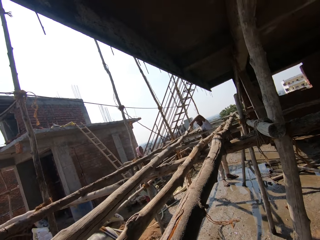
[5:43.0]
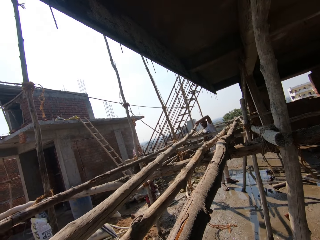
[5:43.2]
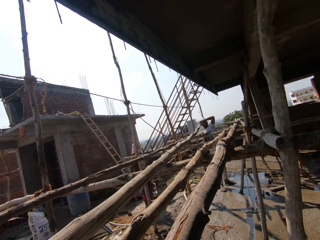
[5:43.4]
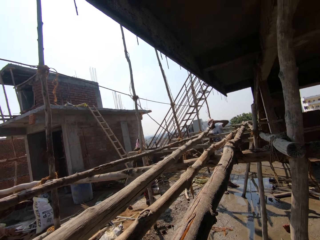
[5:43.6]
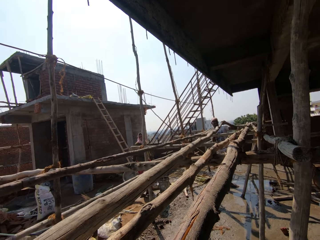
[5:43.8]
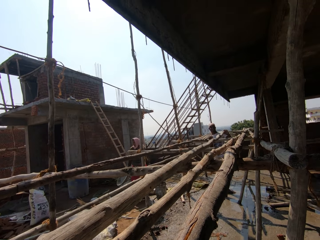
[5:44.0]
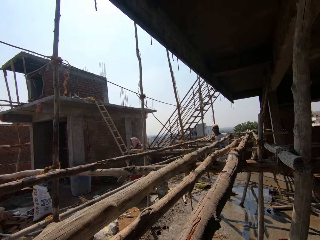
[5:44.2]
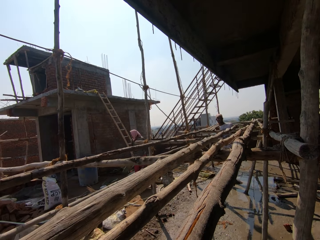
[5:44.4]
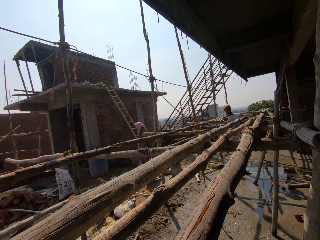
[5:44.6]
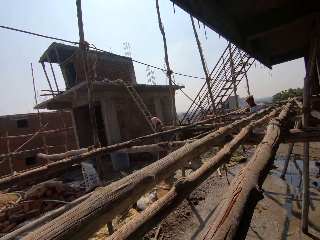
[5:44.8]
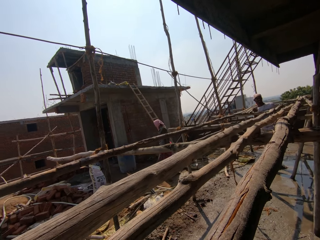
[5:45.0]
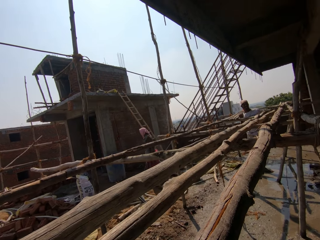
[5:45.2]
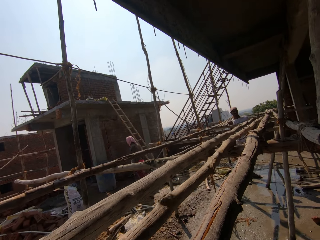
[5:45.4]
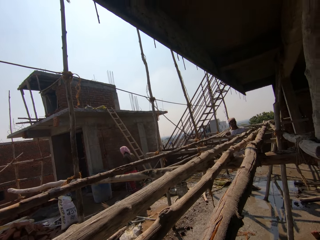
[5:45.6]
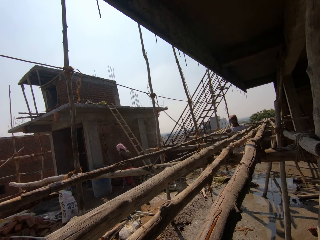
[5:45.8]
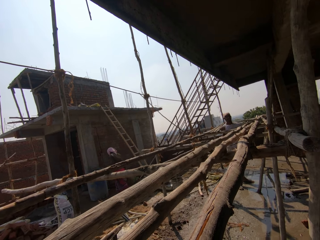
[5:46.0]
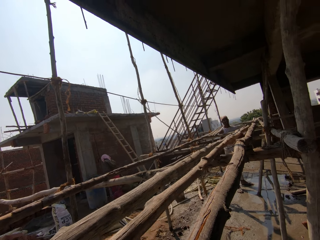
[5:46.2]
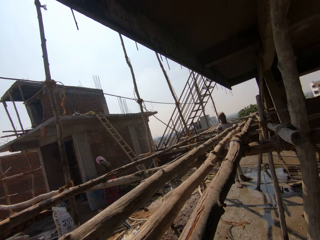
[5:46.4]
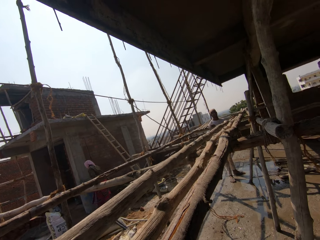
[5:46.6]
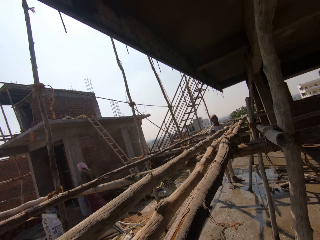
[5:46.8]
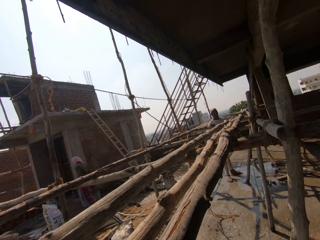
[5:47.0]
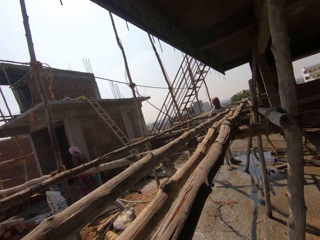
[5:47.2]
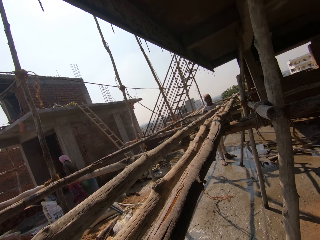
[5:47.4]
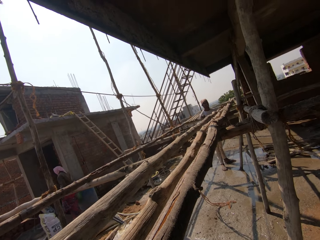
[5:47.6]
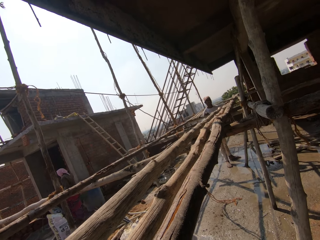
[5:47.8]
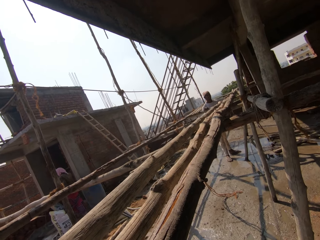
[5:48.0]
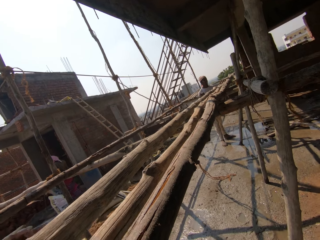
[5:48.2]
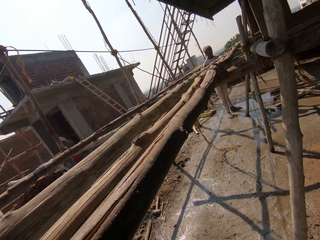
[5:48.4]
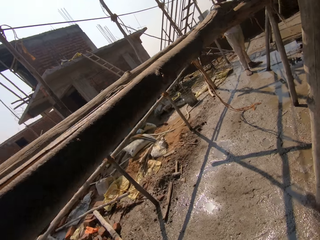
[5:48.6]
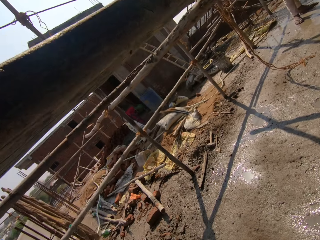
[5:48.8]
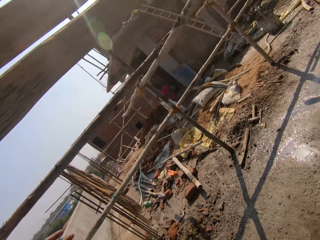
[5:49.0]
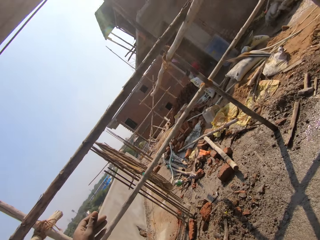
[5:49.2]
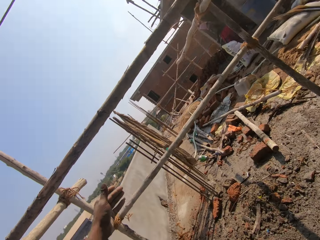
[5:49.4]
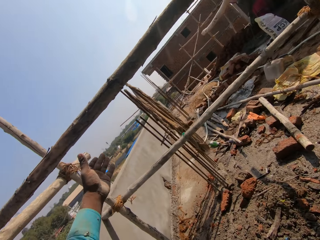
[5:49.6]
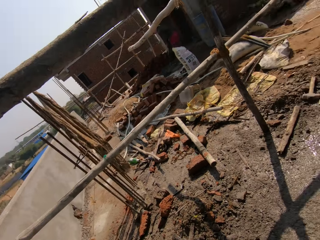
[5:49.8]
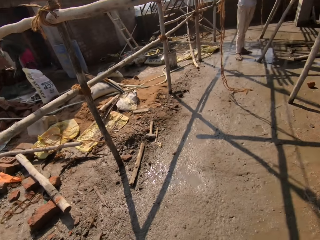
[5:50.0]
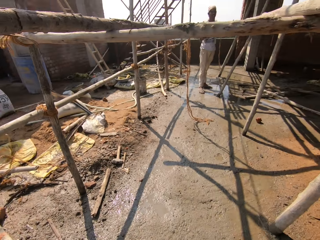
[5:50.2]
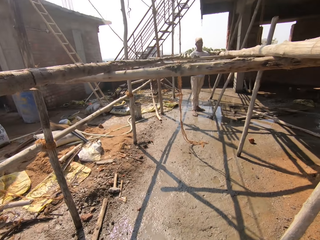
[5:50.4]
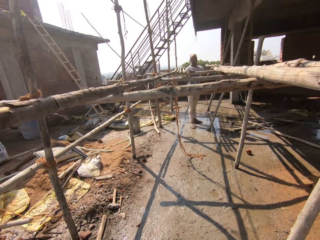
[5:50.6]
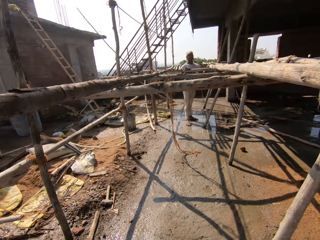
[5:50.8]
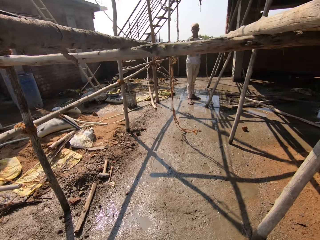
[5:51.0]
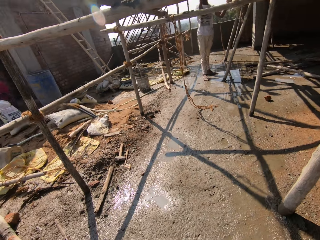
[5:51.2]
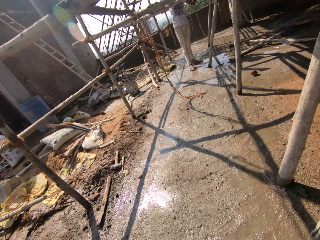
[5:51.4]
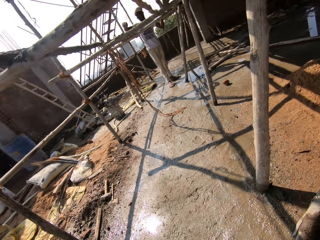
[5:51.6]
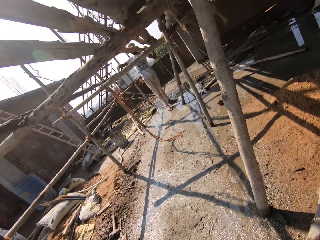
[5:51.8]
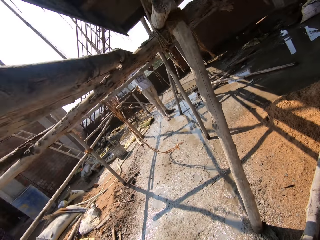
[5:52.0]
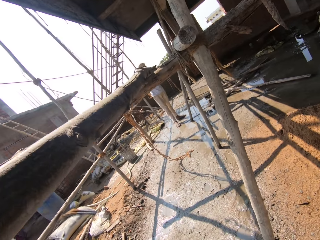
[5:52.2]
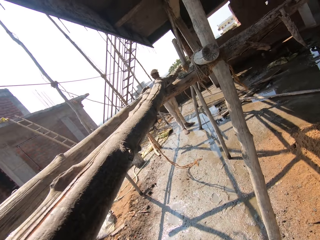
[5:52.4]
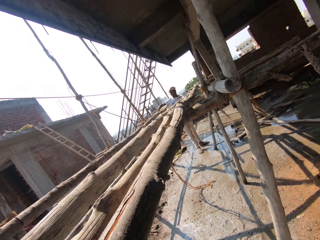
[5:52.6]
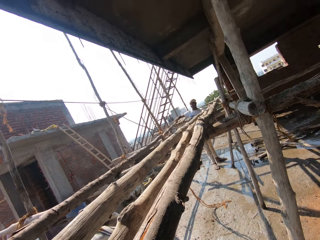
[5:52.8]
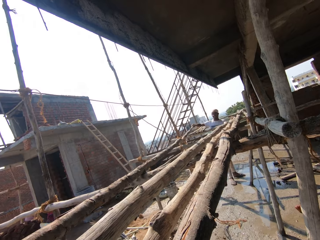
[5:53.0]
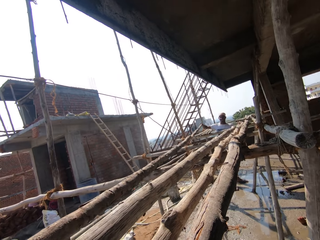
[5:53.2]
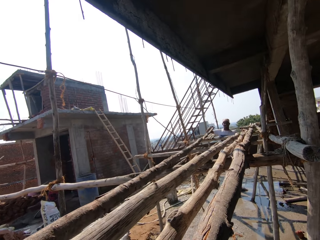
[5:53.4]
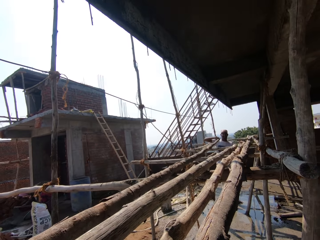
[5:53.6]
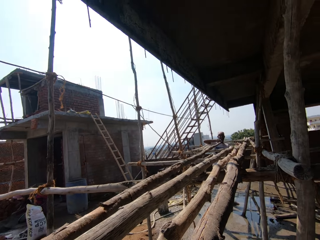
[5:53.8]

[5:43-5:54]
The camera wearer communicates. A man lifts a pole. The camera wearer adjusts the position of a timber. They turn around, walk in a yard, look around the yard, communicate and turn around the yard. The man moves the pole.

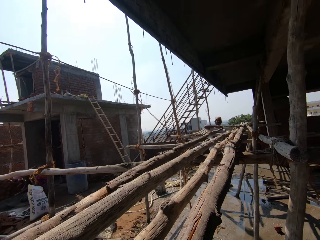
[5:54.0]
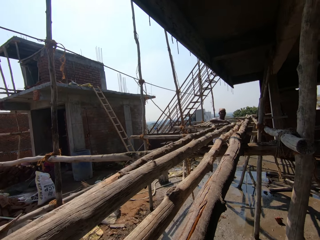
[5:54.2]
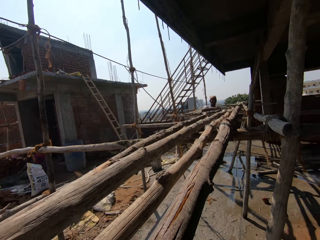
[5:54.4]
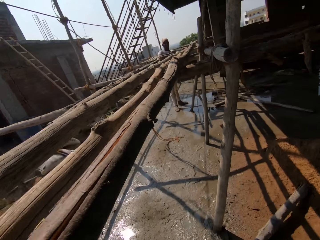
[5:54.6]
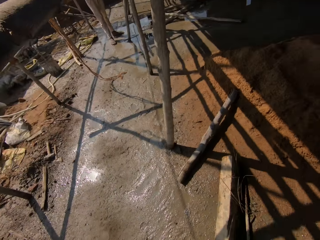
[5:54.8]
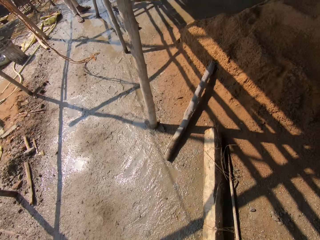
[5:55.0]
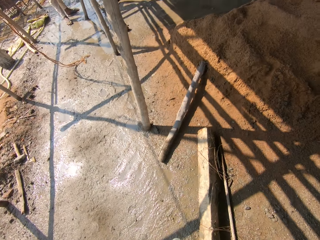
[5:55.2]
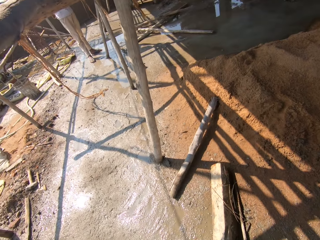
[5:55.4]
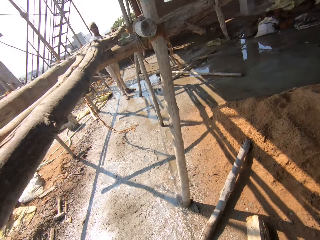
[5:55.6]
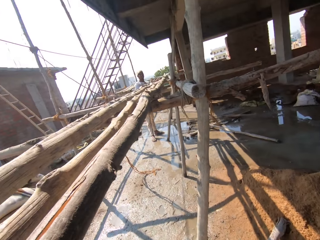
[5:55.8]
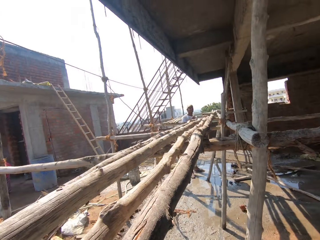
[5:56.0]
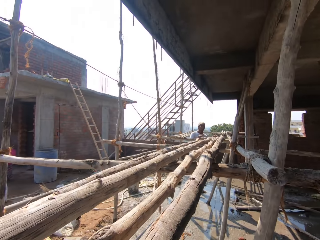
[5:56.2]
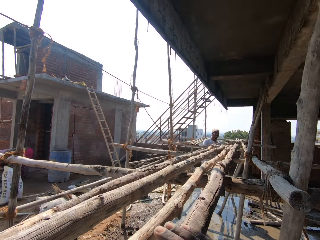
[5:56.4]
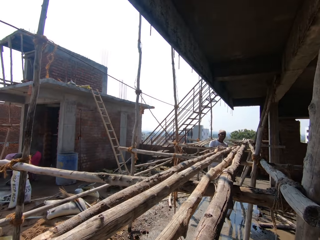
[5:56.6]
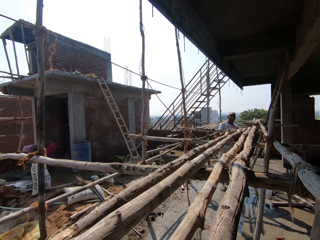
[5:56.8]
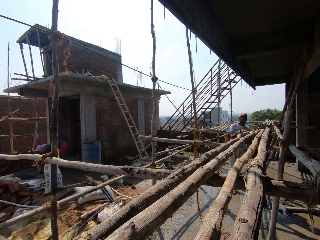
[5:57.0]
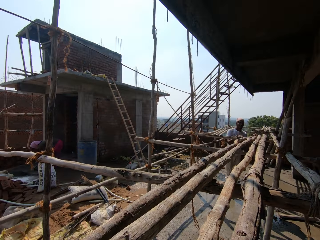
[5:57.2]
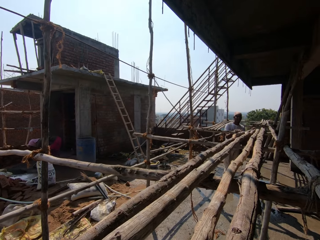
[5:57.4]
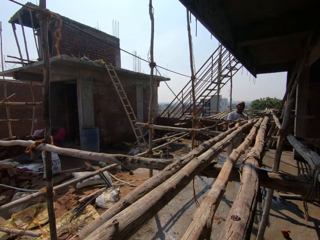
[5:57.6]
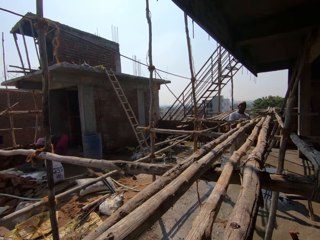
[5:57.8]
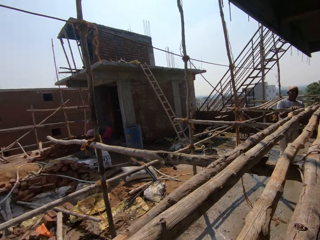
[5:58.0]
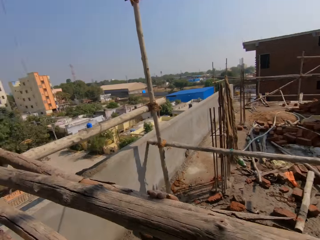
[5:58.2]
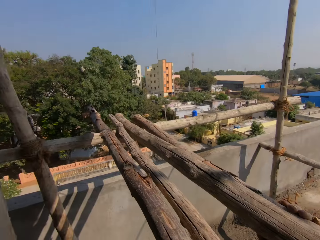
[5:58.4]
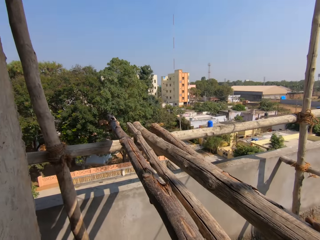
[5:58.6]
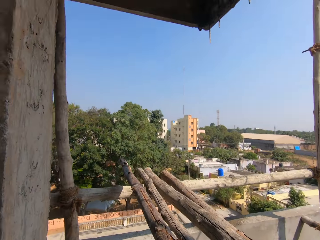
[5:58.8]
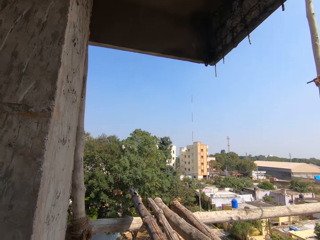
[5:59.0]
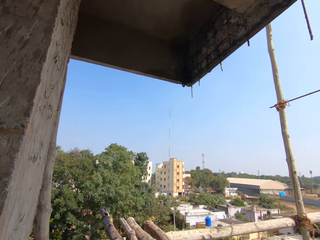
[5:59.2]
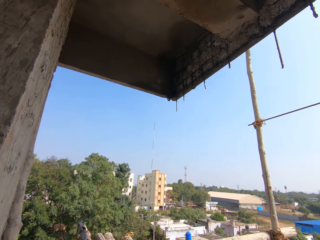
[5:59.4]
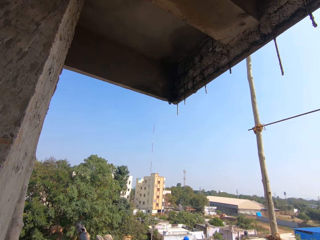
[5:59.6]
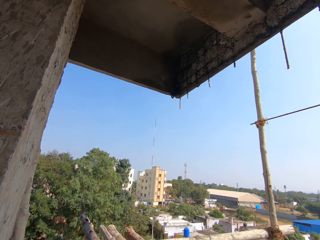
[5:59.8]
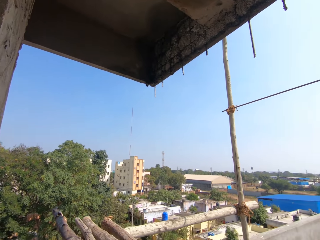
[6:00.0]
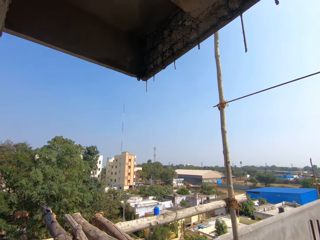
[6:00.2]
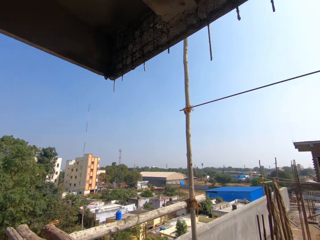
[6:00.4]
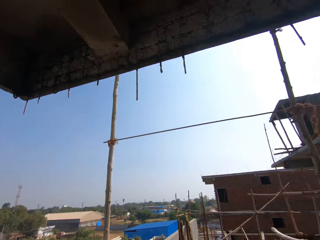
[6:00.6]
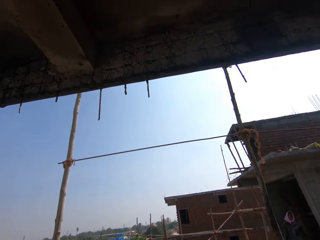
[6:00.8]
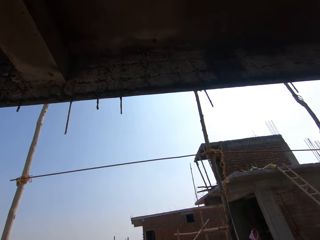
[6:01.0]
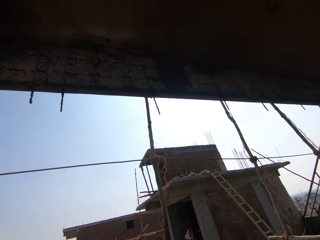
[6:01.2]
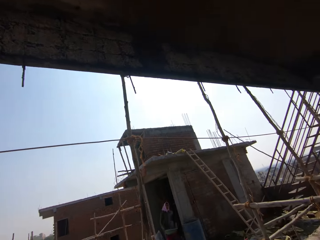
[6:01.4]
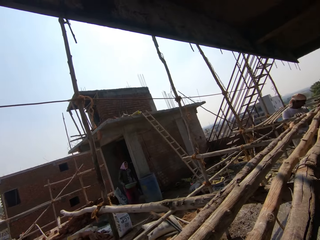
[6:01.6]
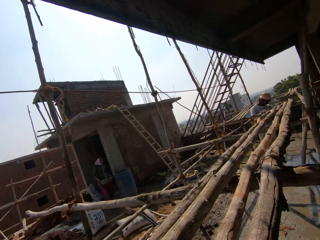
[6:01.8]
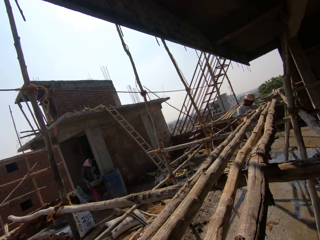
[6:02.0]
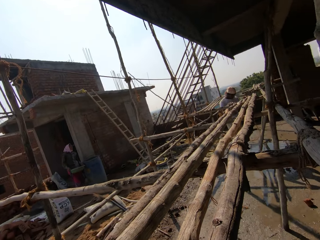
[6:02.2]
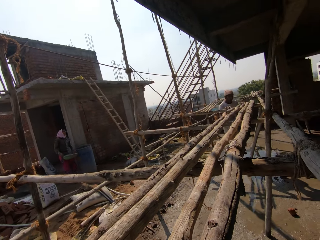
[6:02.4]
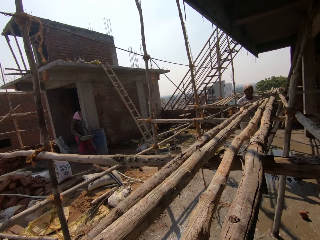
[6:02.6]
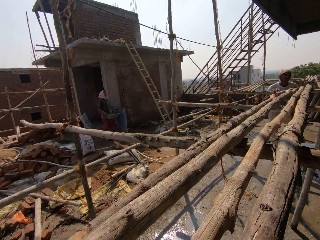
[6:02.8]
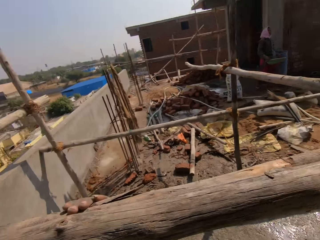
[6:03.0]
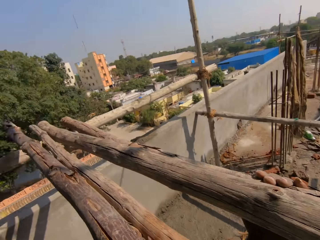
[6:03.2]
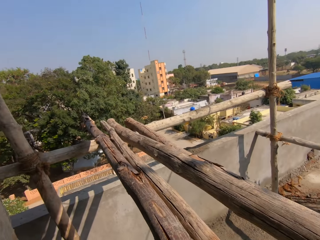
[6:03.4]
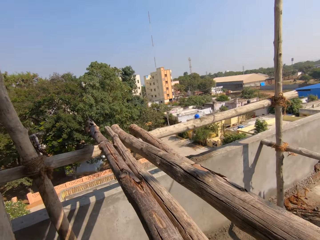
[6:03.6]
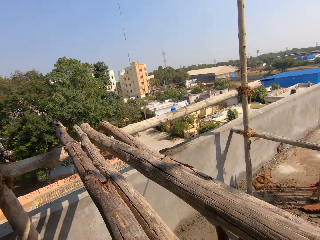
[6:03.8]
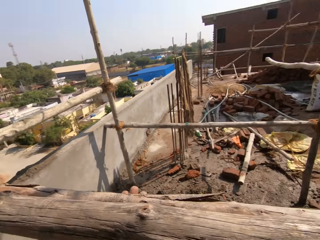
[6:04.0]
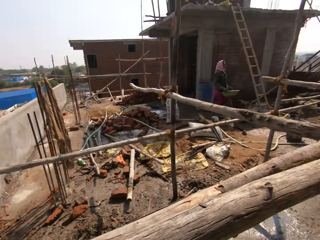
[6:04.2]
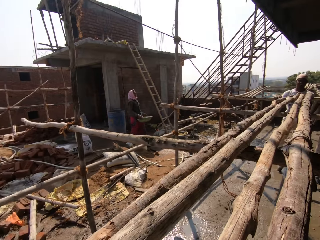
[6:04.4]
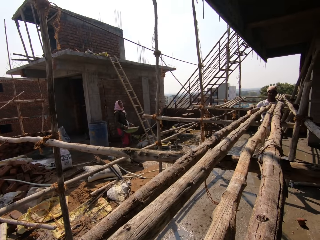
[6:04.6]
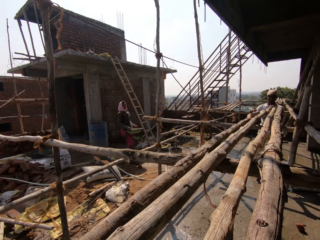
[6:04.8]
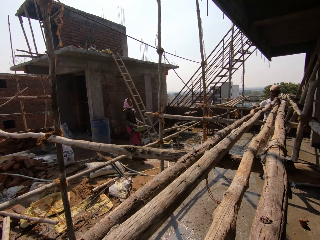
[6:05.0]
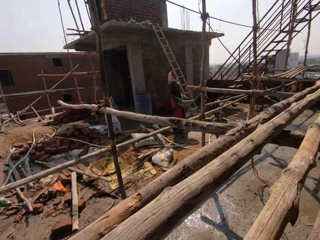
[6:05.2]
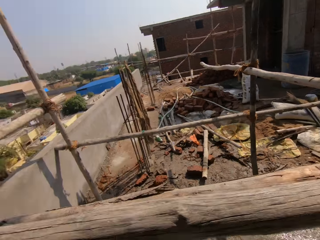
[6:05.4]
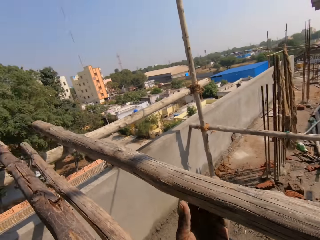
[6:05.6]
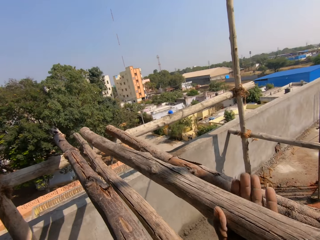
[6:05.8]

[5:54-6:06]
The camera wearer adjusts the position of a timber. They turn around a yard, communicate, turn around the yard, look around the yard and turn around the yard.
